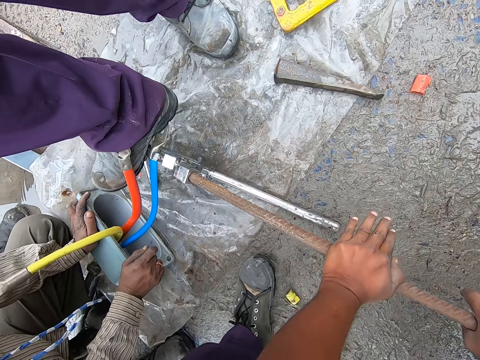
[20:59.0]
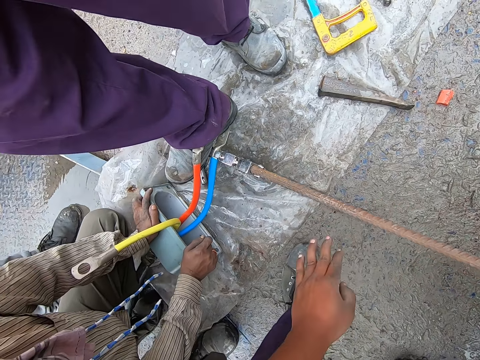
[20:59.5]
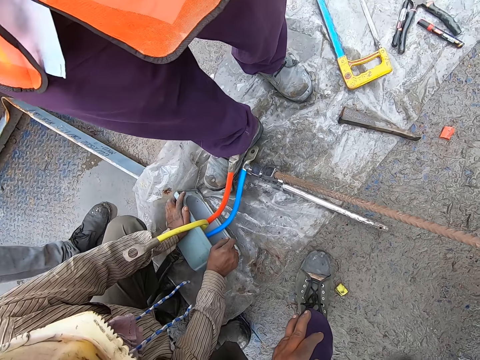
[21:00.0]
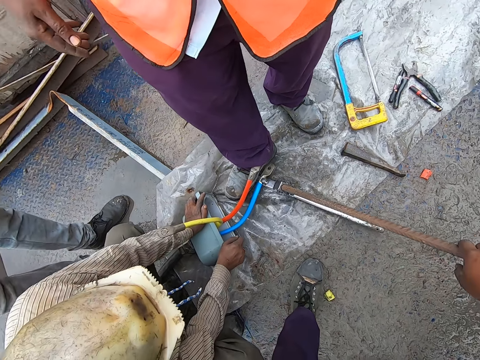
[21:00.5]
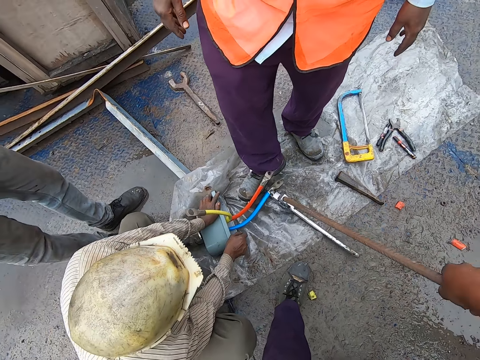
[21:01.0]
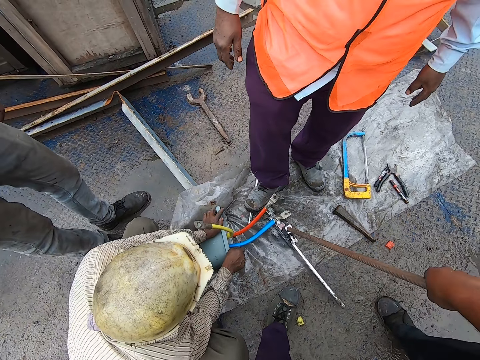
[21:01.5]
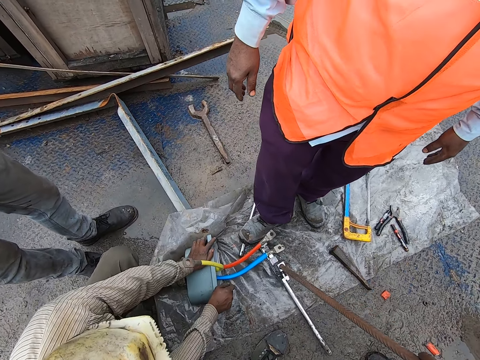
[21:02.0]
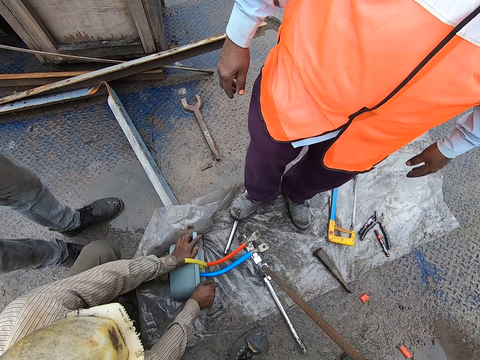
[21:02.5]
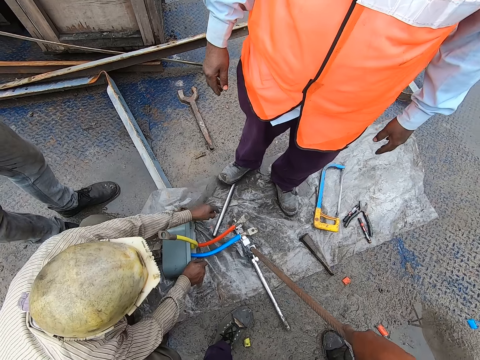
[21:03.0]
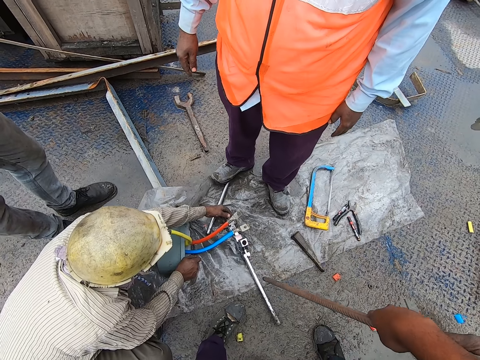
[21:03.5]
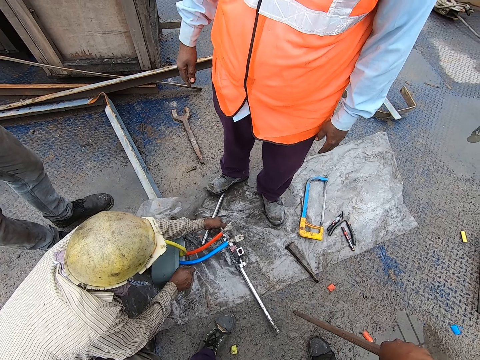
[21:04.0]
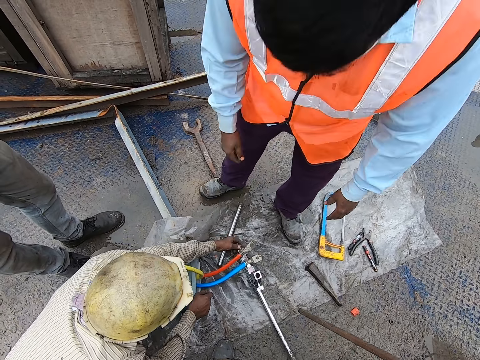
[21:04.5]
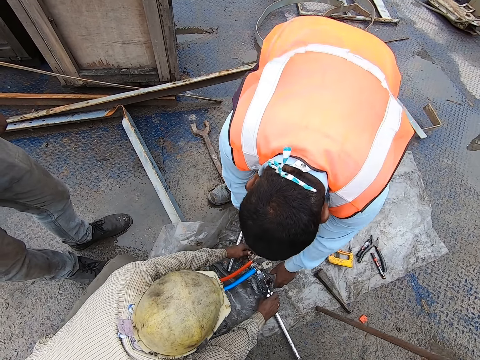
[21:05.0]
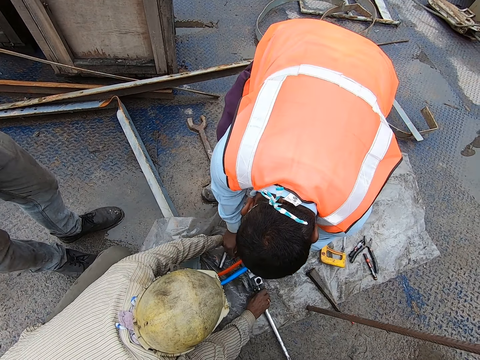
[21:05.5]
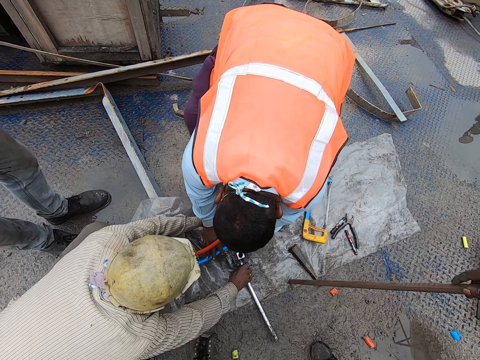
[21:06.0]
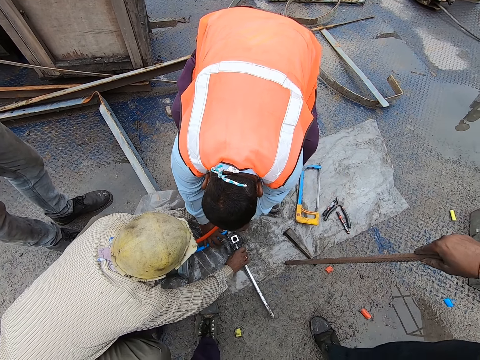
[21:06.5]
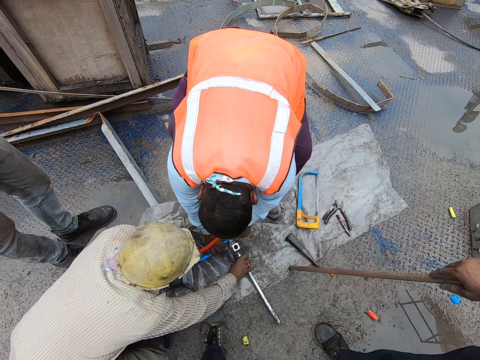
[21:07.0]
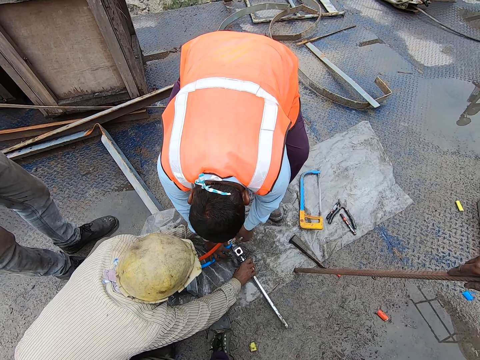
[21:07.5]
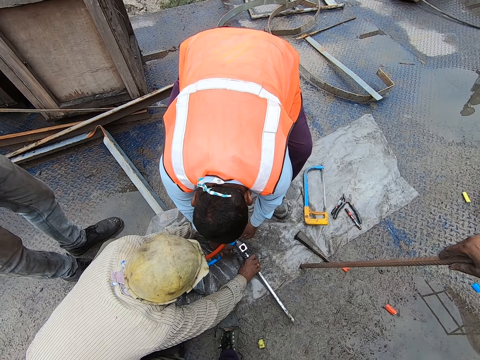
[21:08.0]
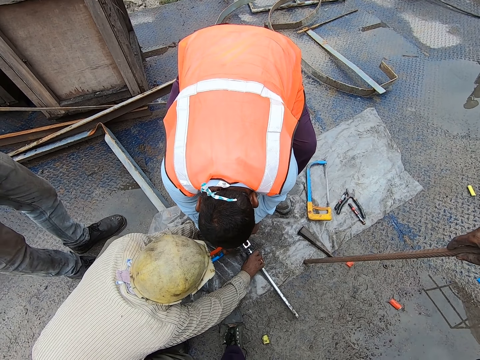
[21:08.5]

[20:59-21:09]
The camera wearer looks at the steel holder. They converse.

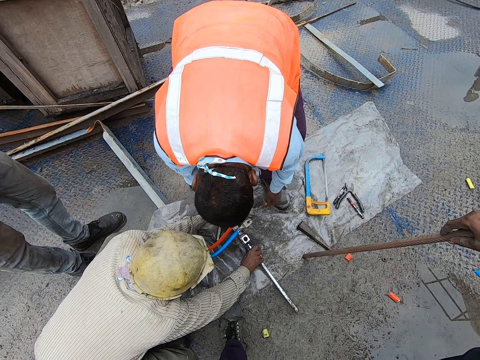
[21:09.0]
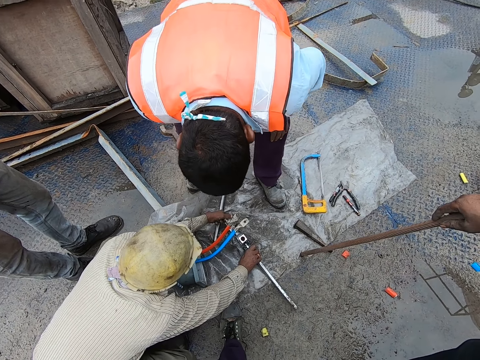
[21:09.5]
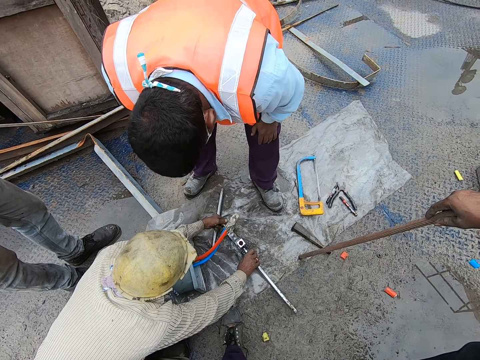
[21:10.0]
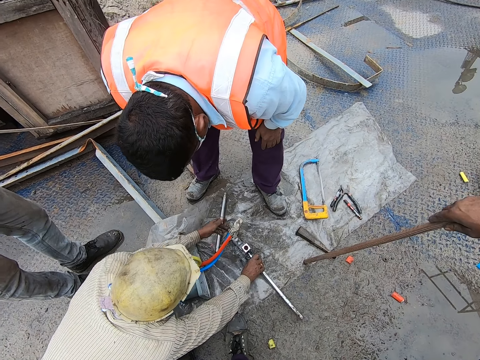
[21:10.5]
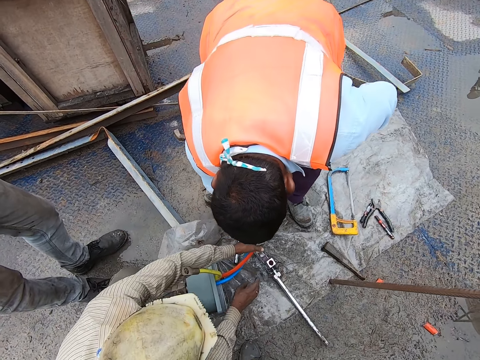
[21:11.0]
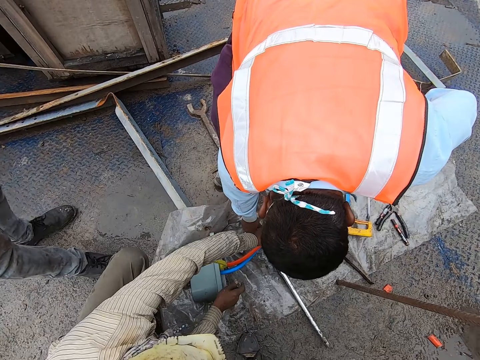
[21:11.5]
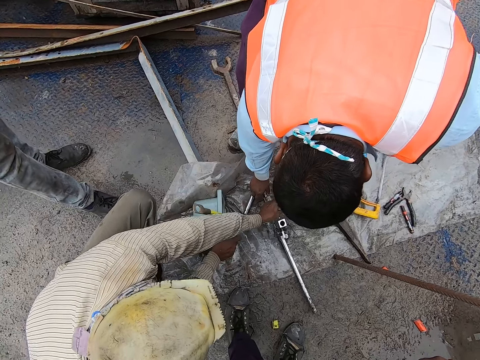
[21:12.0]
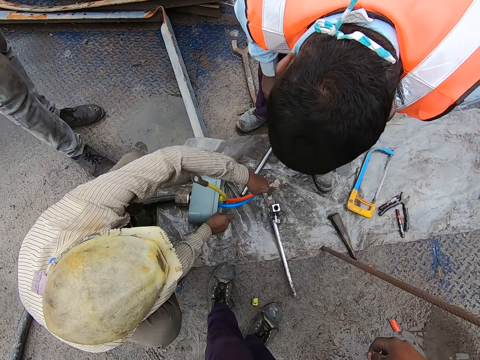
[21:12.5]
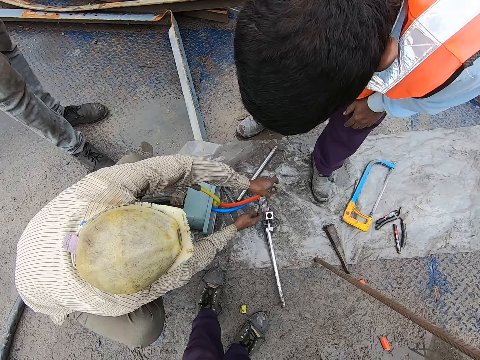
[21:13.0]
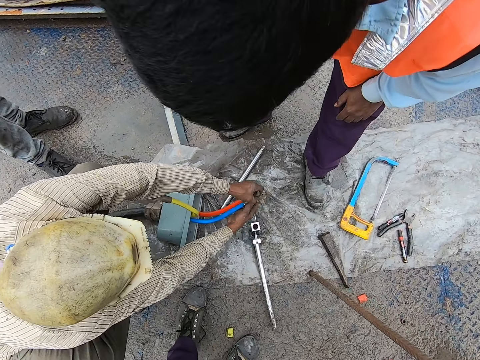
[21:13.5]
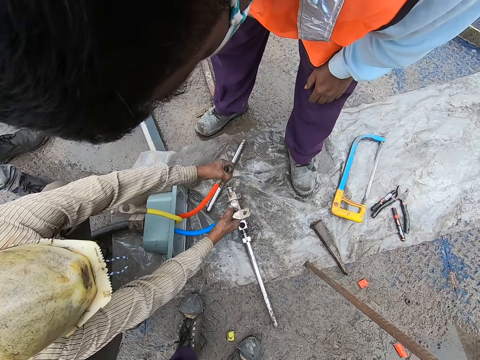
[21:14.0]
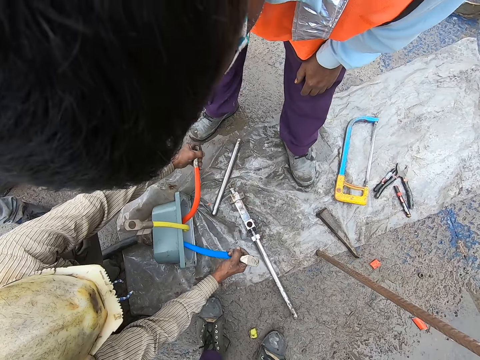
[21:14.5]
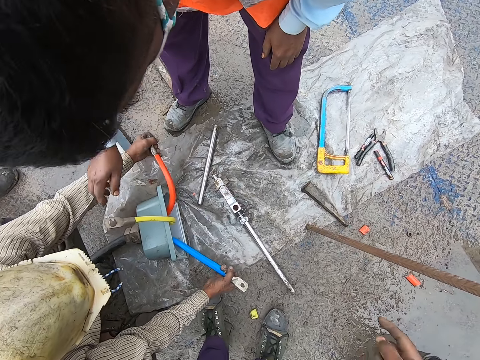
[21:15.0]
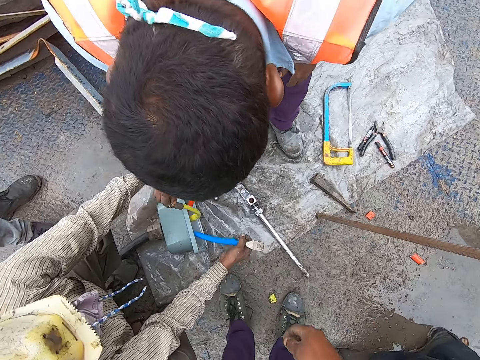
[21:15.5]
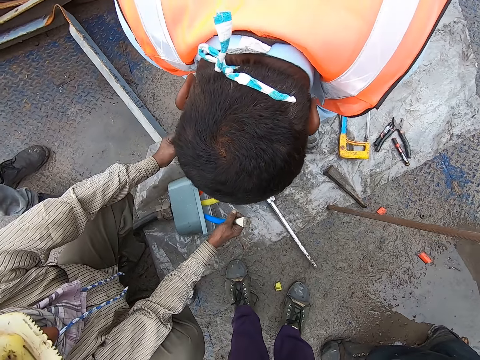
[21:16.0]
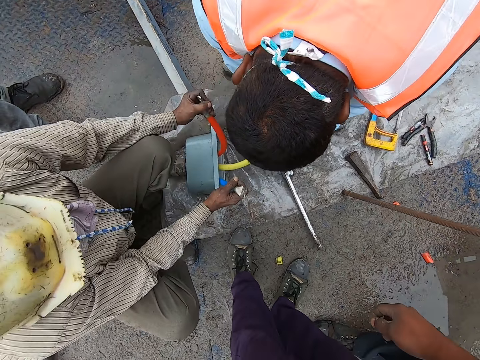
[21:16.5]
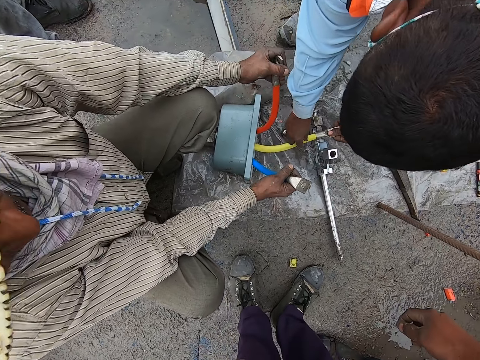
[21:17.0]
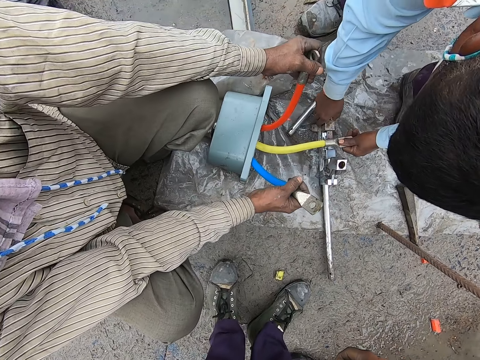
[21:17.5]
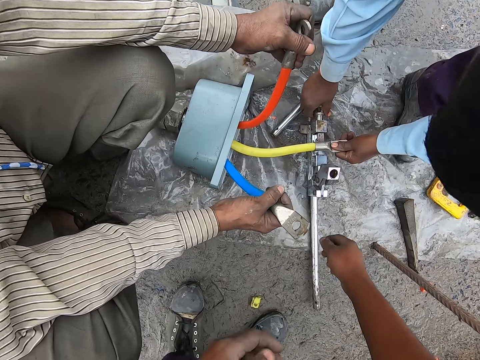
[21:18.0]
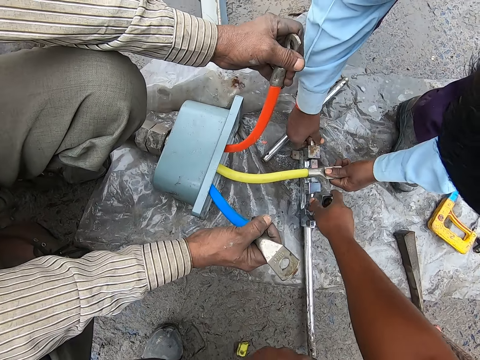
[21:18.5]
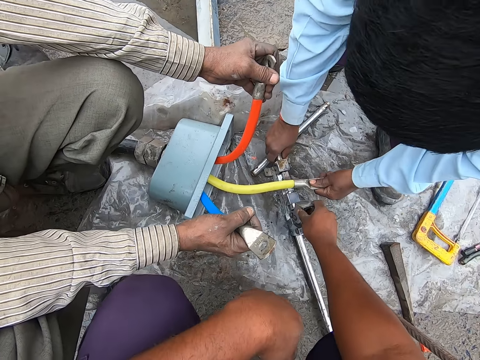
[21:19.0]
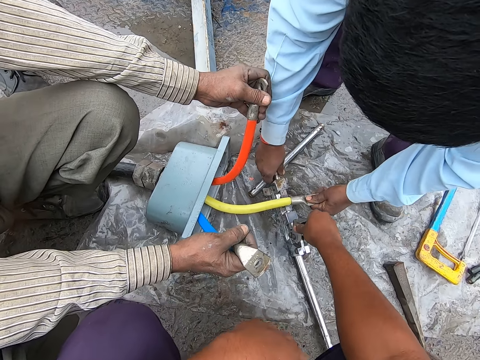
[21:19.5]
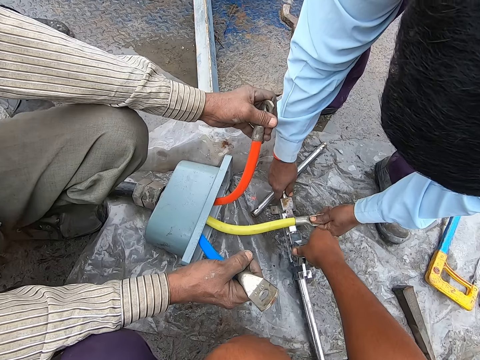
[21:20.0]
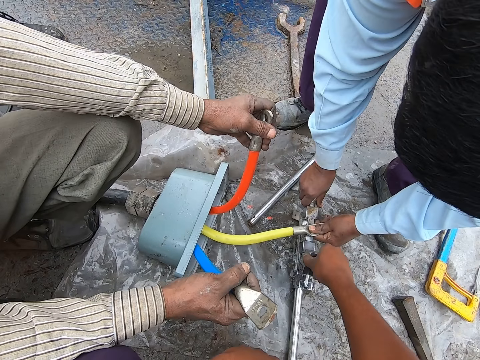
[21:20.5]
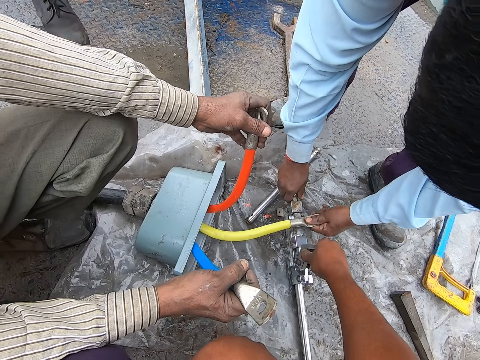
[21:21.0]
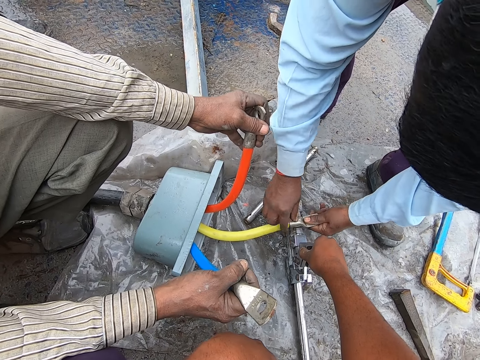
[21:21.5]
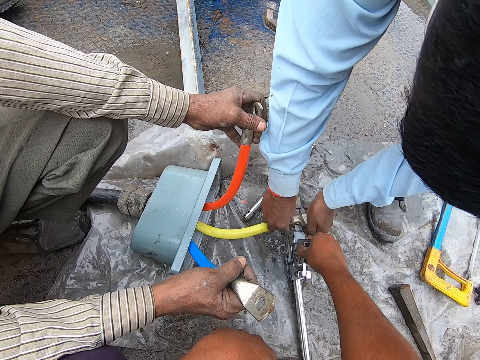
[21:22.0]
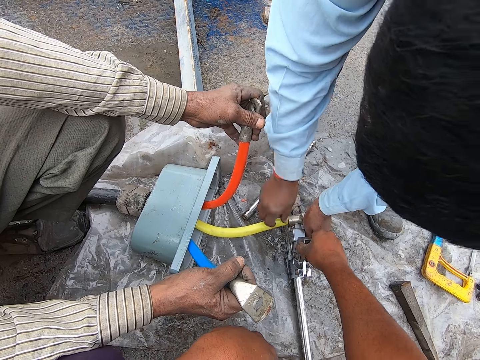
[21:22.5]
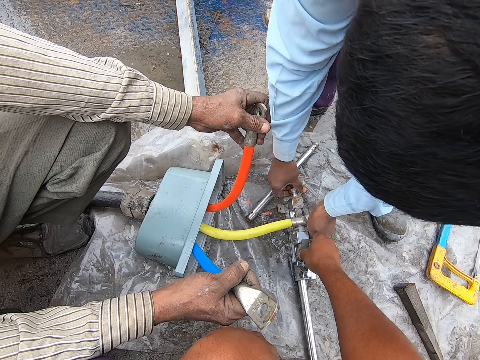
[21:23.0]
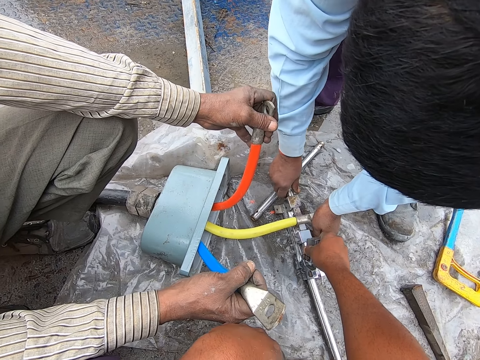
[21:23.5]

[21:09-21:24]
The camera wearer stares at the metal. They converse. They hold the steel holder. They touch the metal.

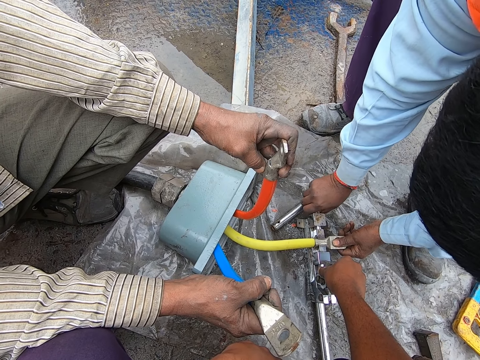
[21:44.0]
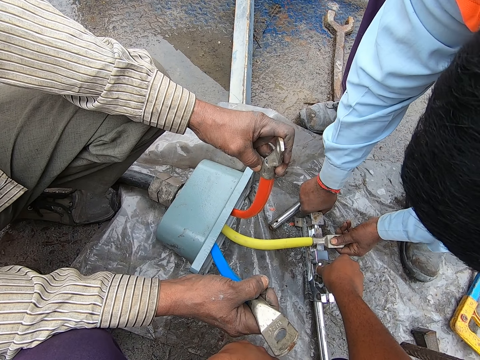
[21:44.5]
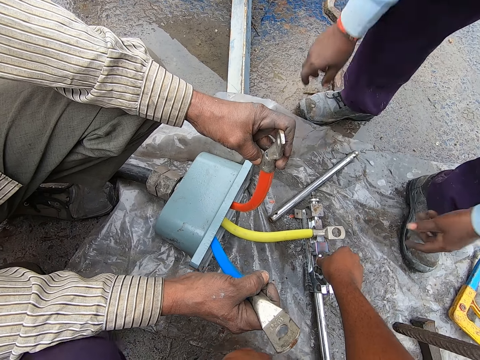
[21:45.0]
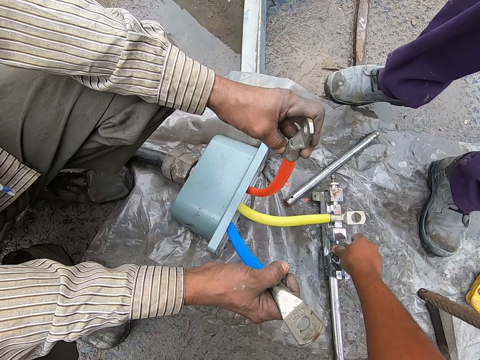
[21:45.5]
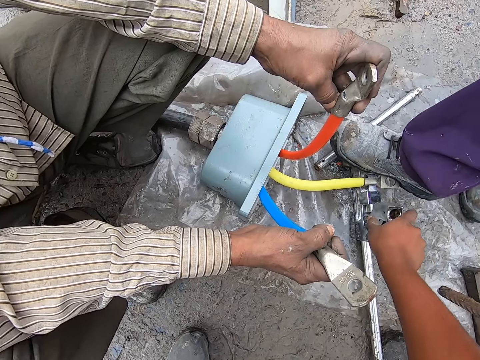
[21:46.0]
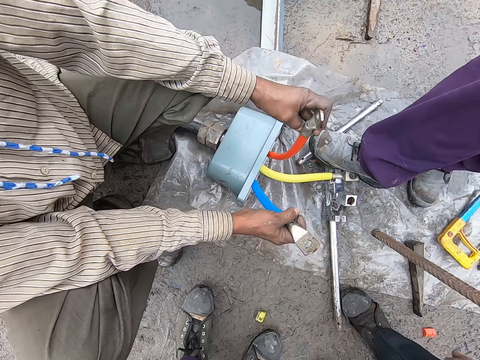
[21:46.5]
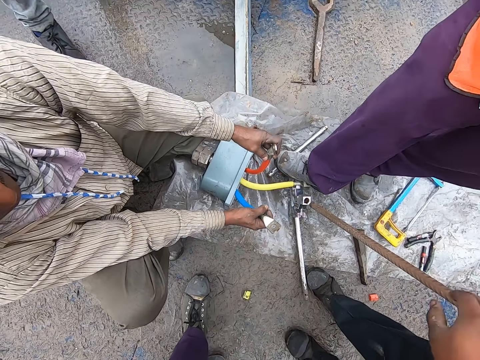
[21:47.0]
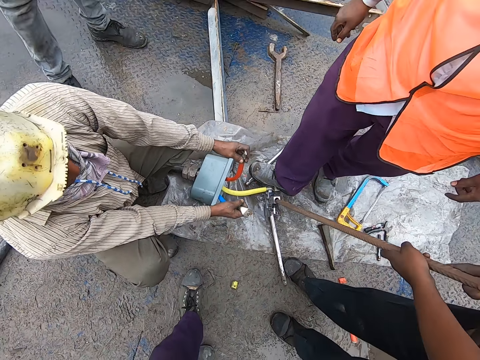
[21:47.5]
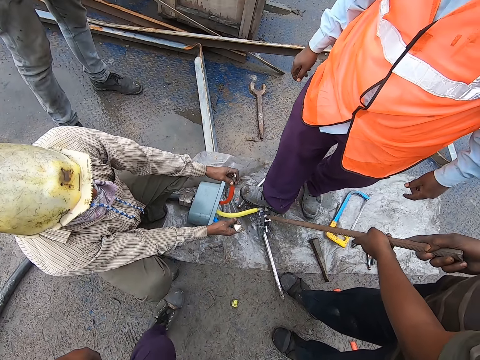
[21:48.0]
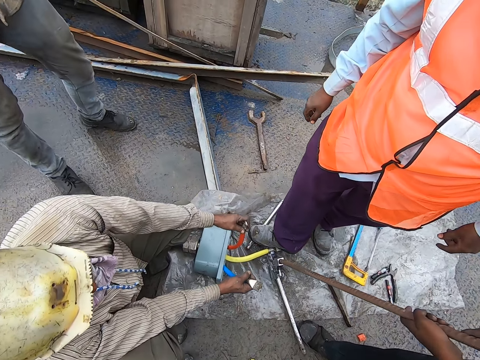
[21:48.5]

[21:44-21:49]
The camera wearer removes his hand from the metal.
